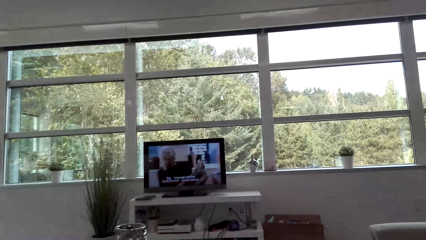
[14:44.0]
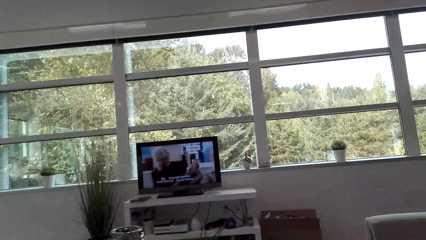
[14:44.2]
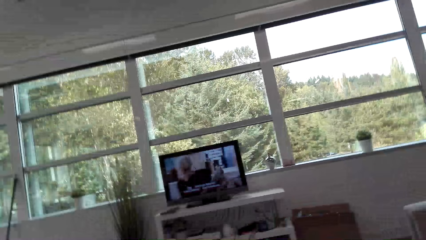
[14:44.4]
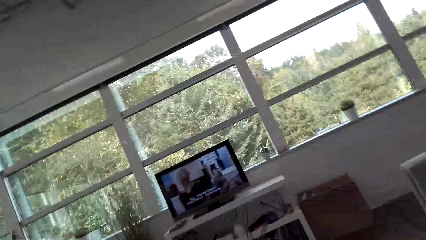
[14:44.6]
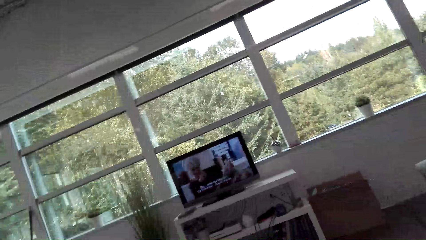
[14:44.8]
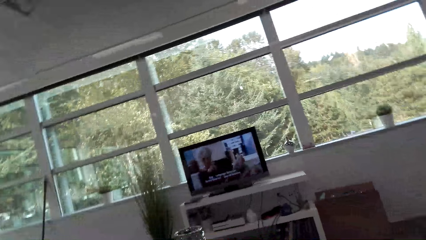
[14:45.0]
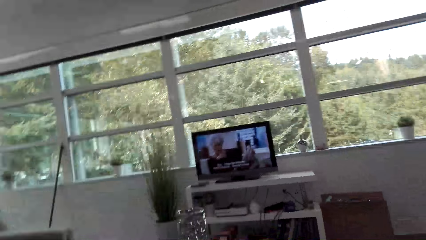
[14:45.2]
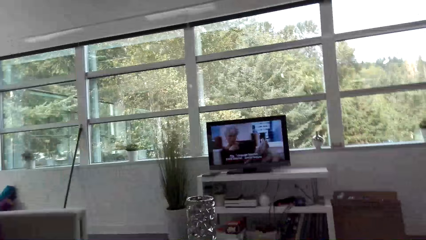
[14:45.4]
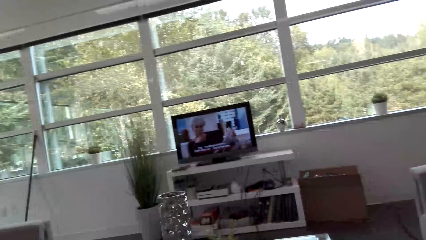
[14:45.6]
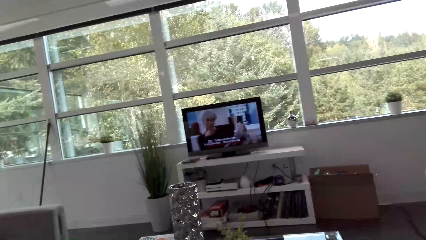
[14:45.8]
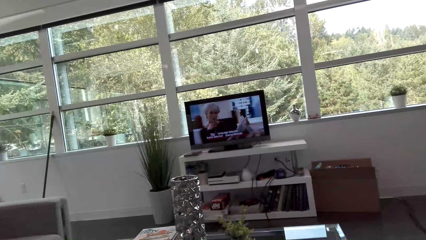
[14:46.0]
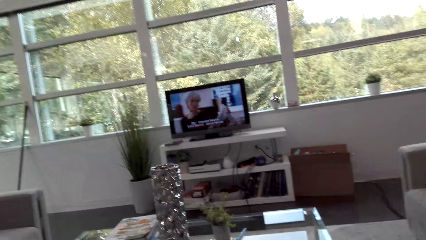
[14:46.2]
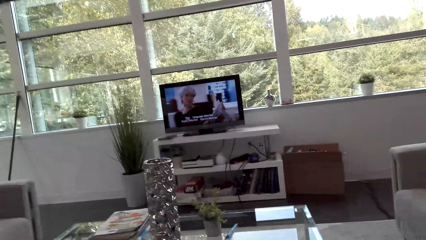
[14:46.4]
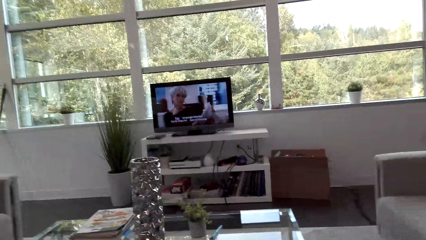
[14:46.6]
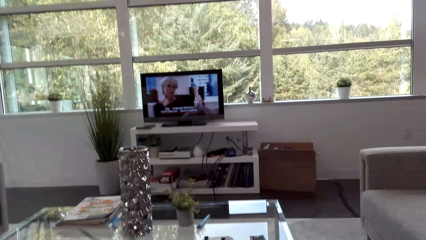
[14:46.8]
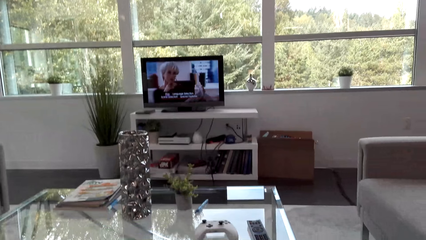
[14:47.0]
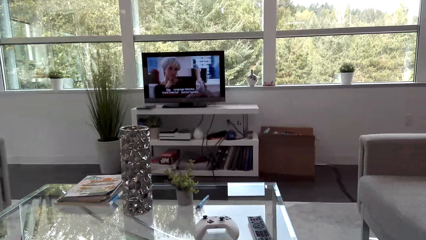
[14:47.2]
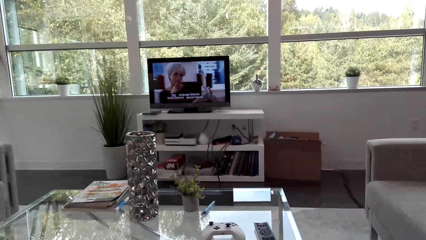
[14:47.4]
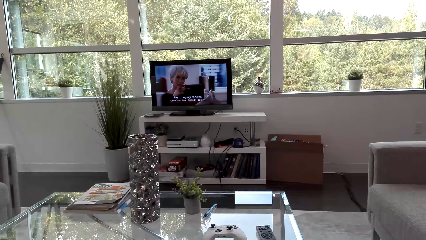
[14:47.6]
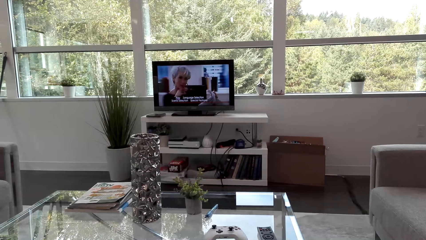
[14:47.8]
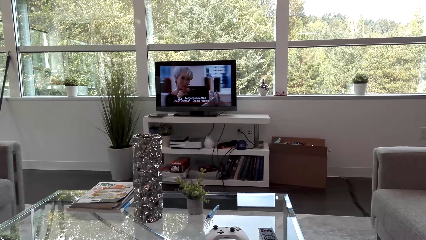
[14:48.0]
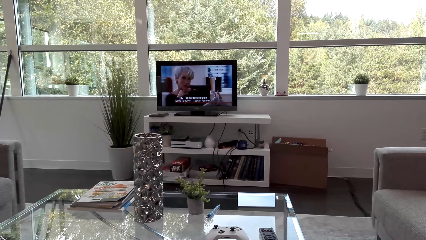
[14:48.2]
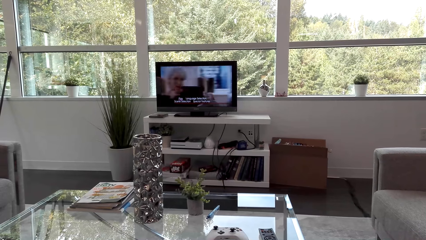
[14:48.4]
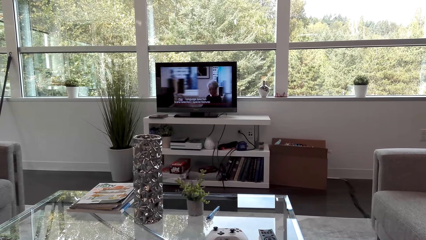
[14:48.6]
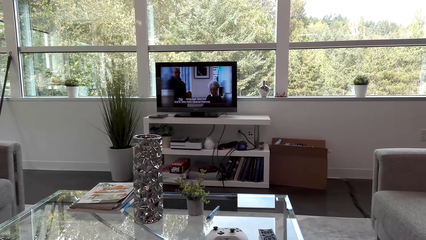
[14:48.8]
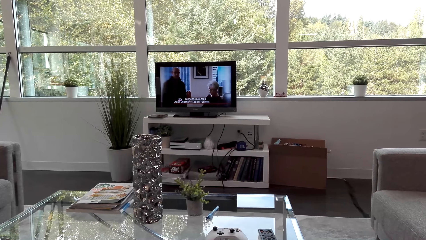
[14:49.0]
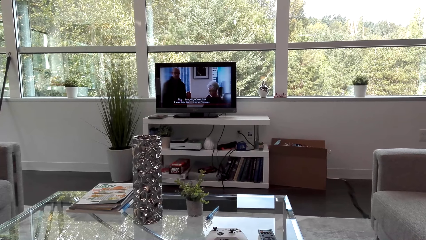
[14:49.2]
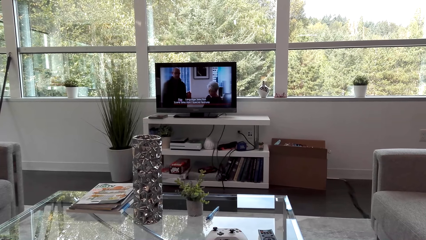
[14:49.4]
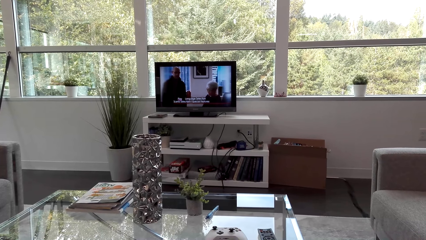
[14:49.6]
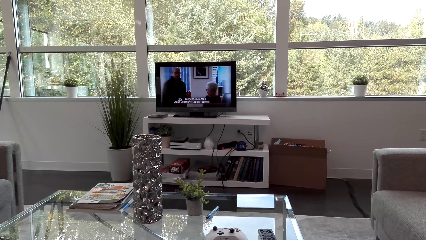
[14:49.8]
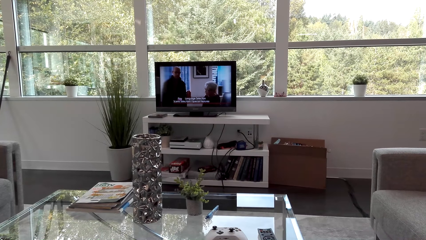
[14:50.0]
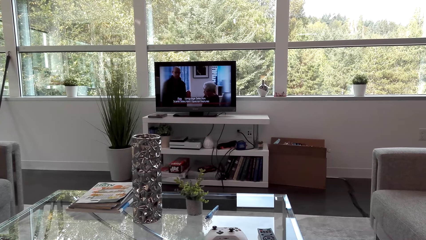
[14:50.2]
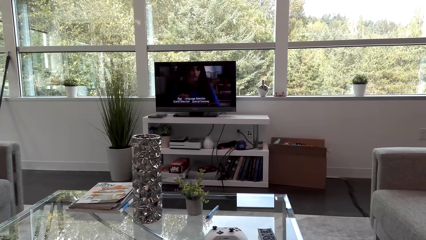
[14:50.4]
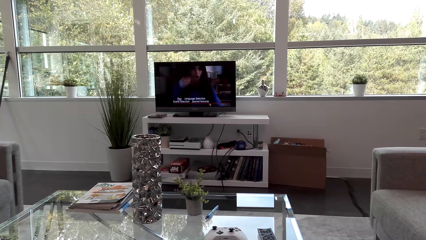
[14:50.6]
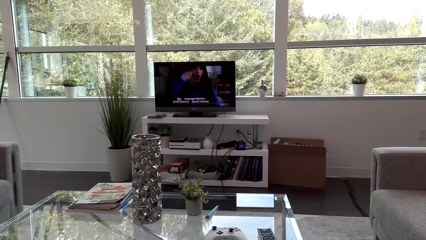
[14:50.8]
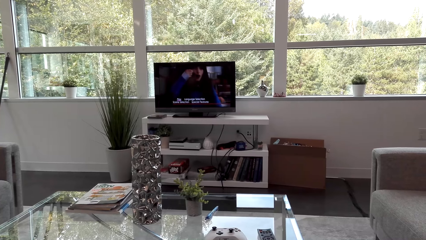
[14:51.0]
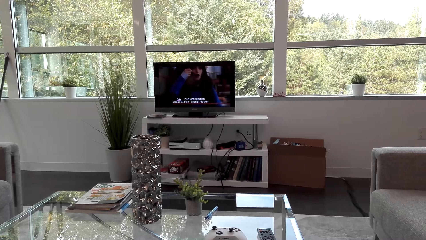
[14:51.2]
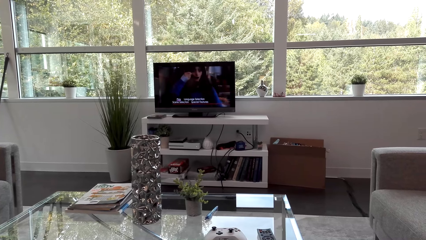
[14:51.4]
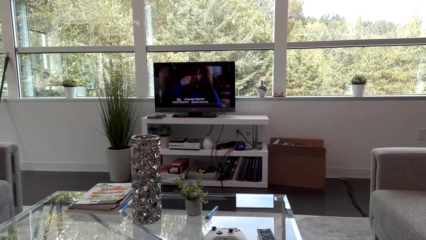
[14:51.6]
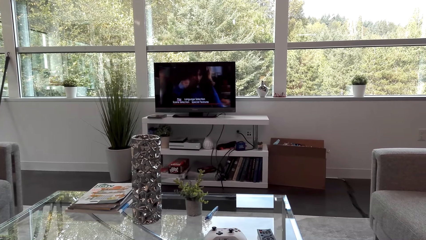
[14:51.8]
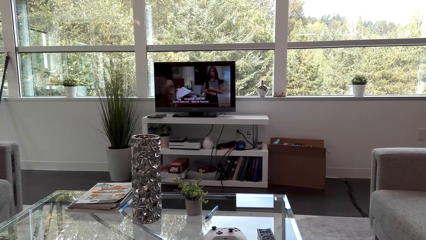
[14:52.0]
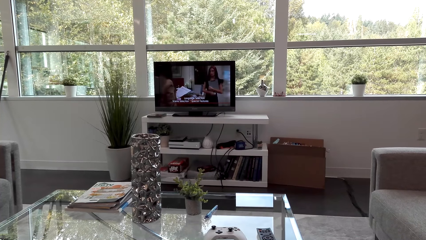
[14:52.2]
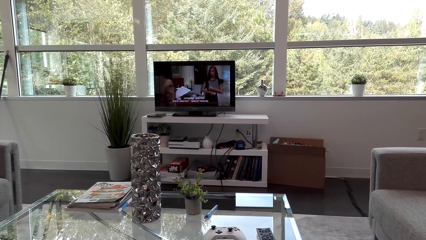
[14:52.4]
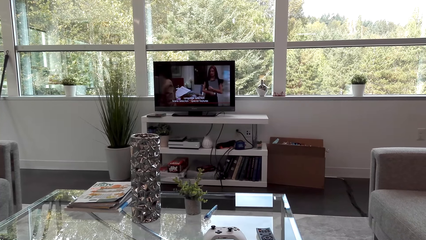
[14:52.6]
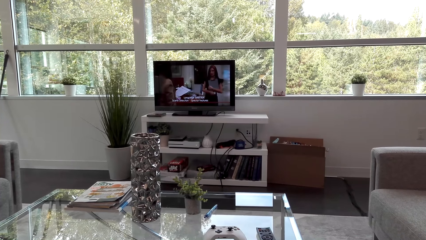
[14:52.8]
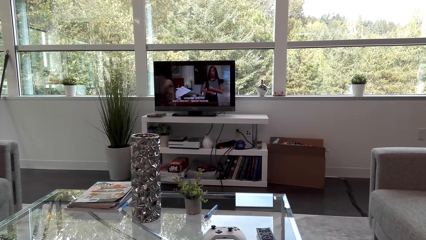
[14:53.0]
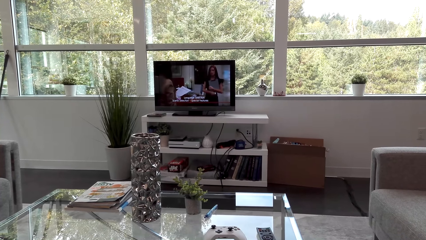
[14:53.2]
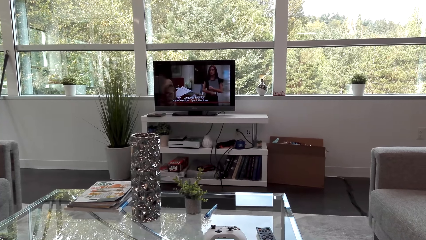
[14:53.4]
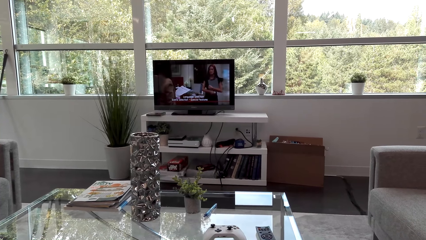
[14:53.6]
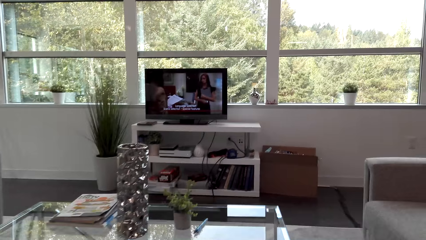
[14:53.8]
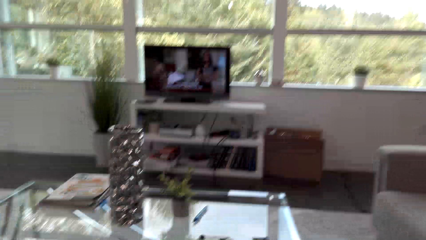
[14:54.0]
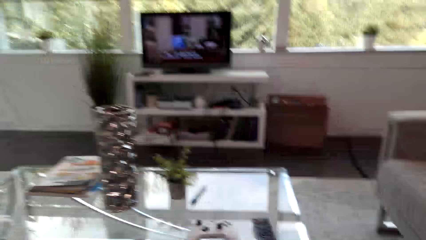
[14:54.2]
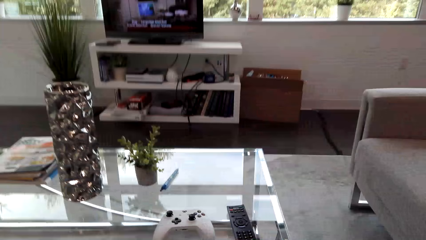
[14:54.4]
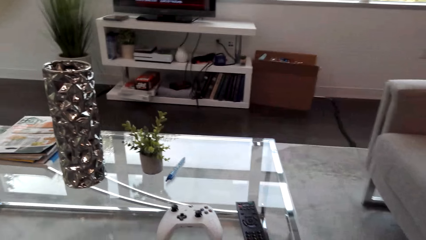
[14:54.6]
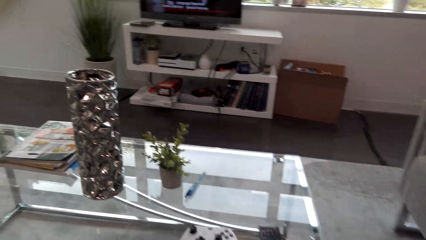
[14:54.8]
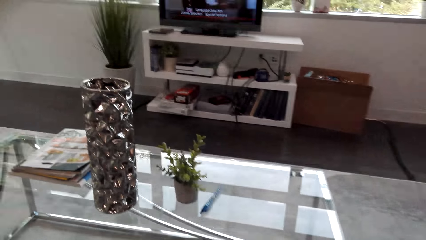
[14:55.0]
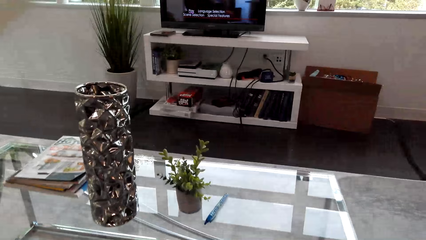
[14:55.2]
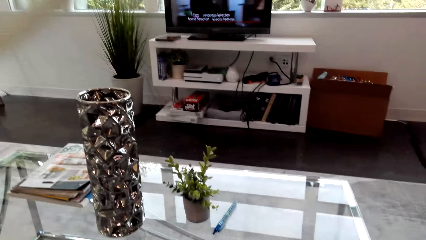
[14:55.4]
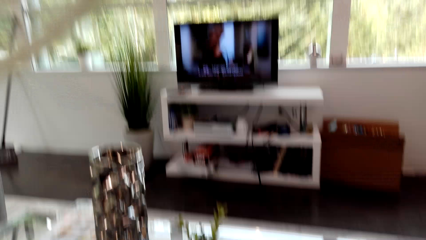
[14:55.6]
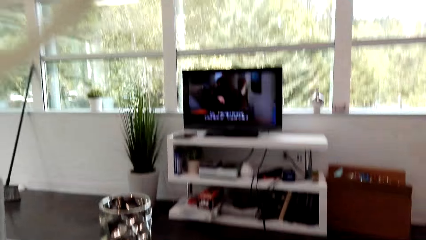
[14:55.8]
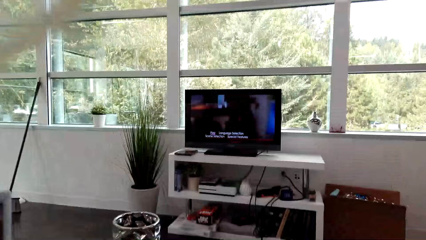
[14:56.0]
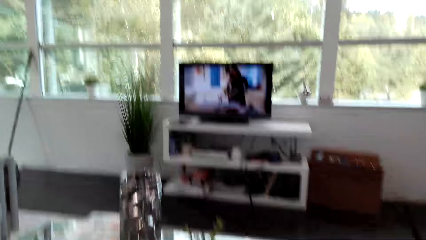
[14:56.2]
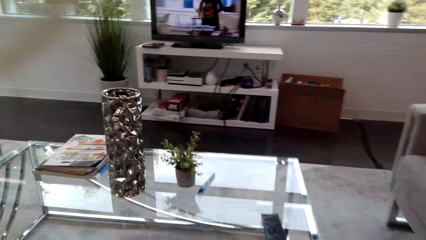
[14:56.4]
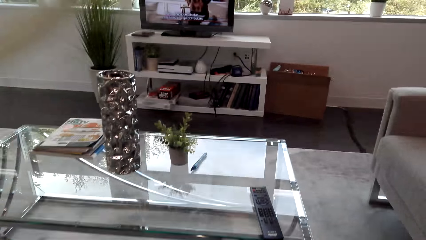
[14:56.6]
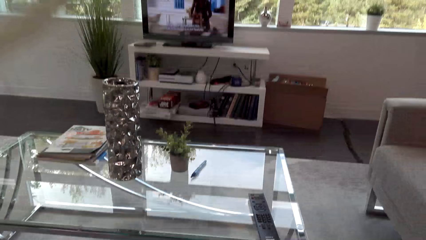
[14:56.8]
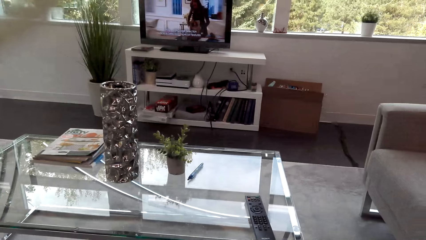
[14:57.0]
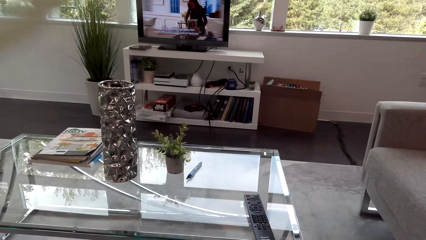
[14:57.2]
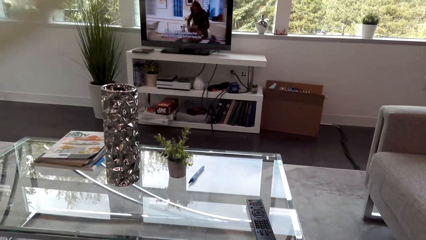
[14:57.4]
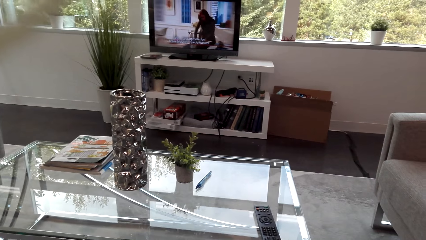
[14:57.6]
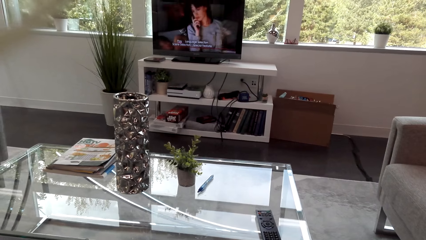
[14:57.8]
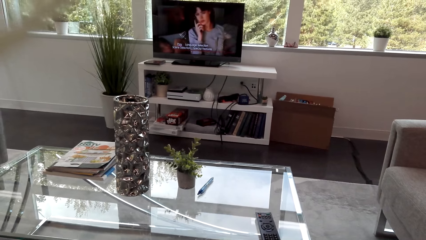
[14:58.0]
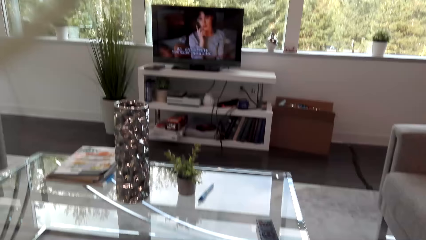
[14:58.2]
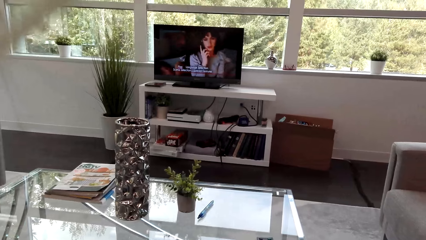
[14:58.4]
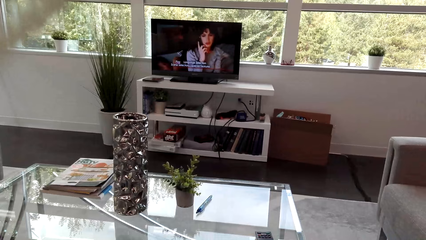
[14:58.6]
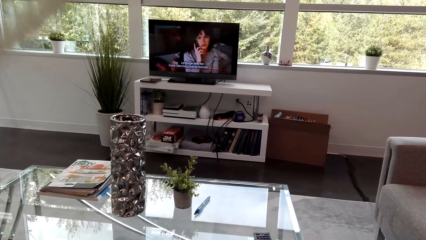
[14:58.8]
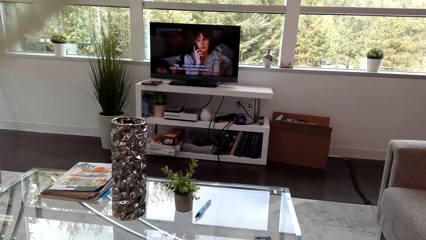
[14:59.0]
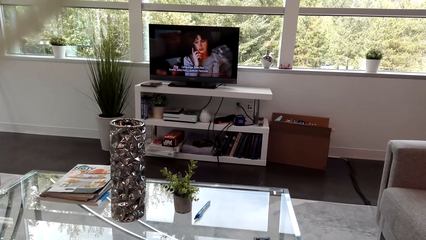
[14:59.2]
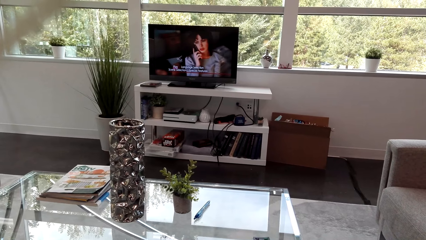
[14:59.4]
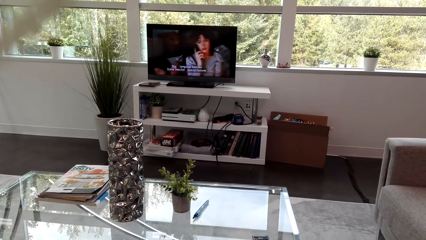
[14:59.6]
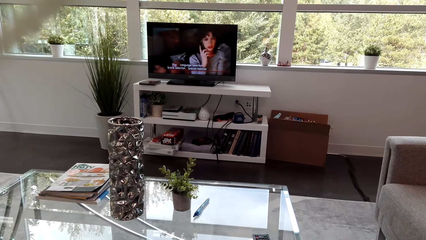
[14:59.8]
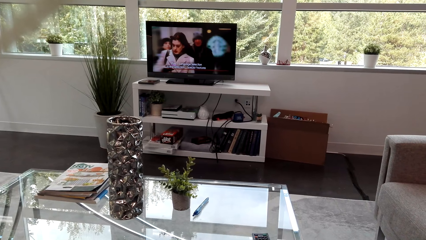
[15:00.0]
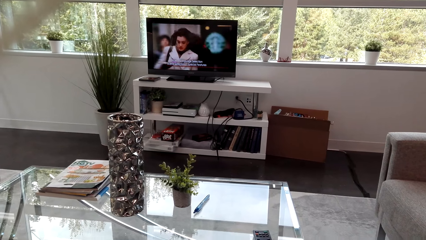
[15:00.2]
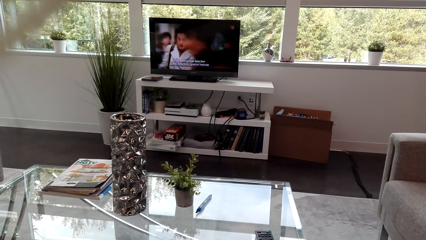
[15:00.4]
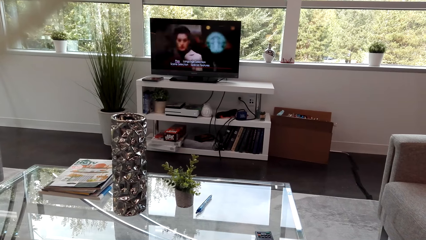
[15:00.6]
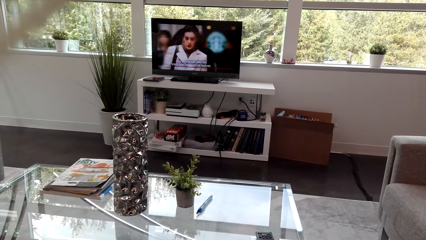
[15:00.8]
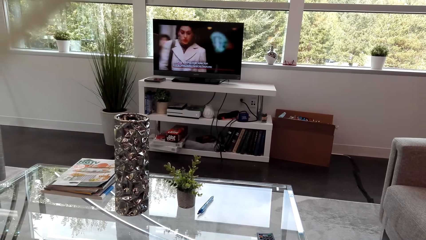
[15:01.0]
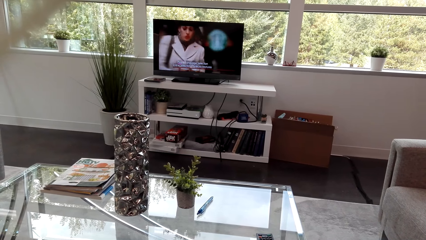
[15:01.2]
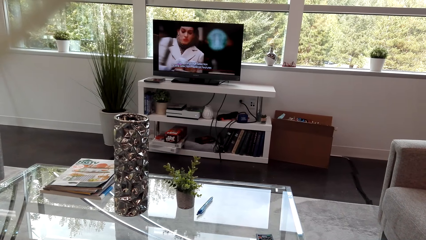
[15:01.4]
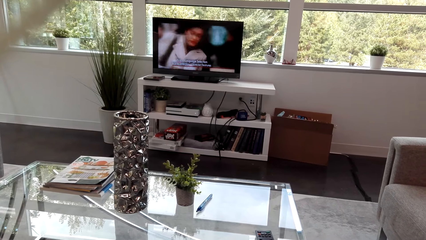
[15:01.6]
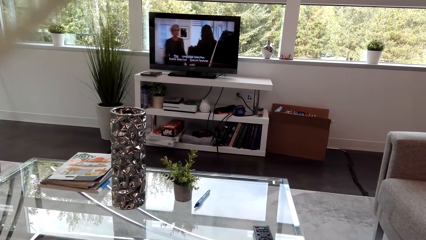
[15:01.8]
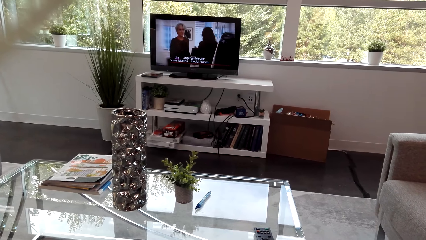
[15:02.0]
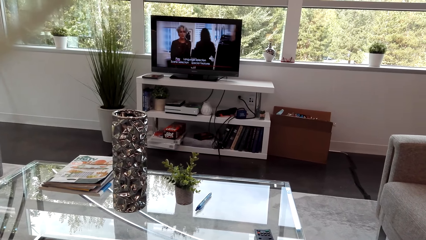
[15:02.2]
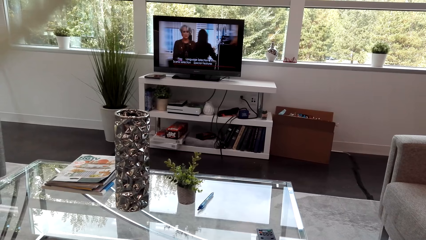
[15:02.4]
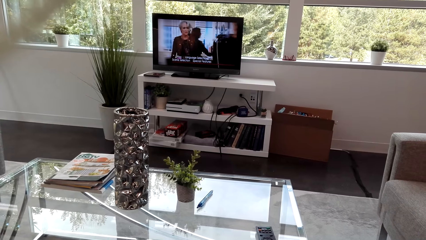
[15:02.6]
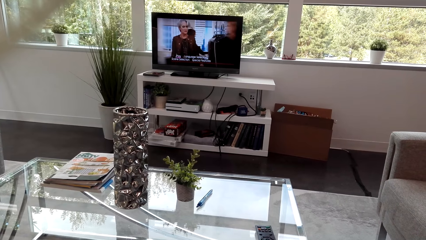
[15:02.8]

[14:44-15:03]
The camera wearer looks around. They watch the television. They move forward. They look around. They watch the television.
